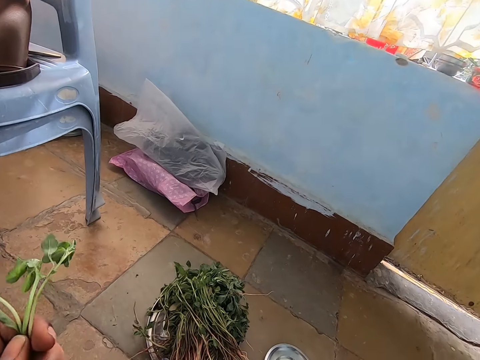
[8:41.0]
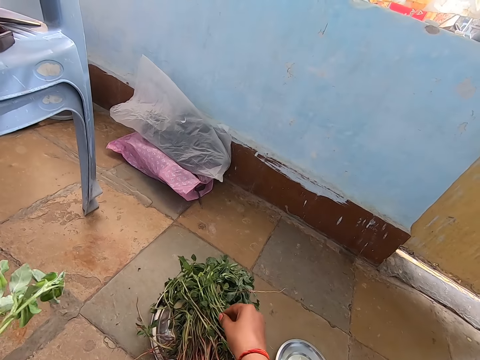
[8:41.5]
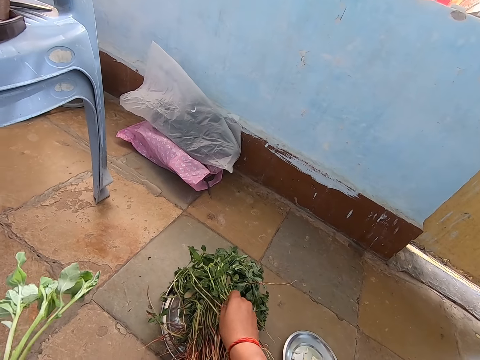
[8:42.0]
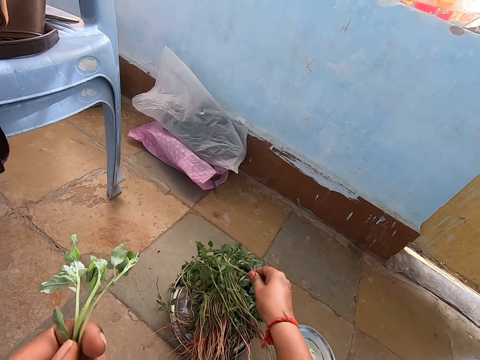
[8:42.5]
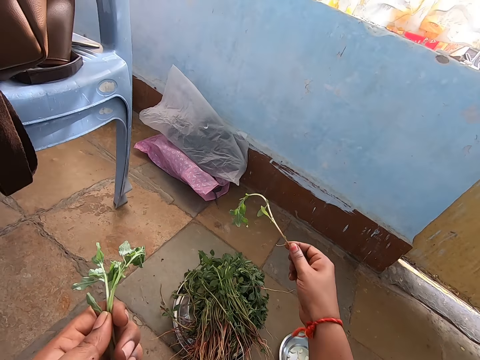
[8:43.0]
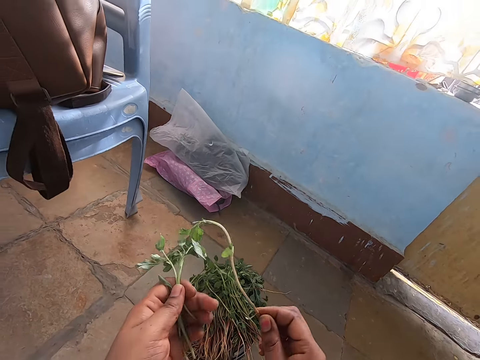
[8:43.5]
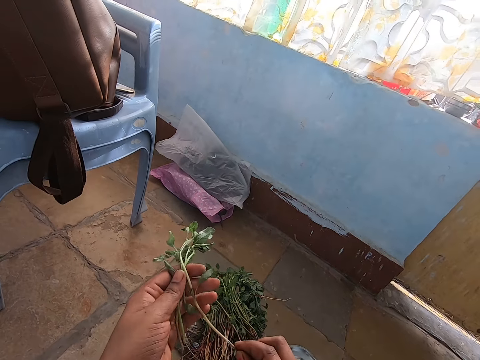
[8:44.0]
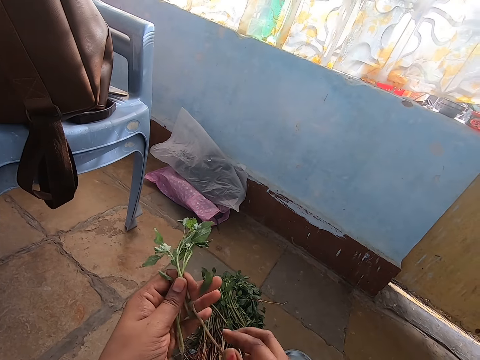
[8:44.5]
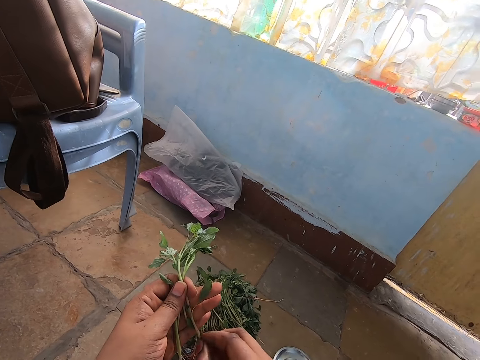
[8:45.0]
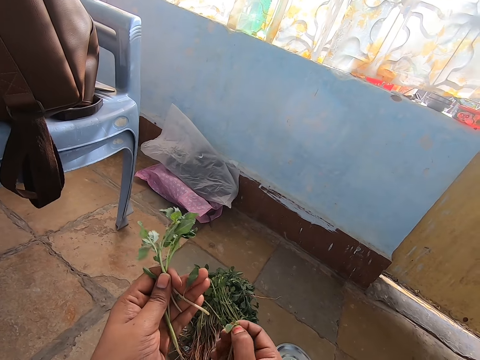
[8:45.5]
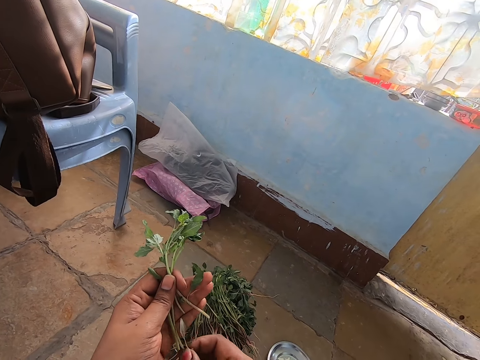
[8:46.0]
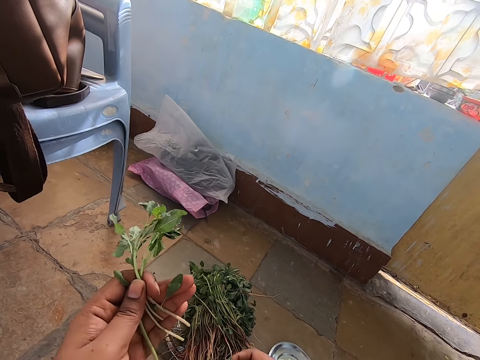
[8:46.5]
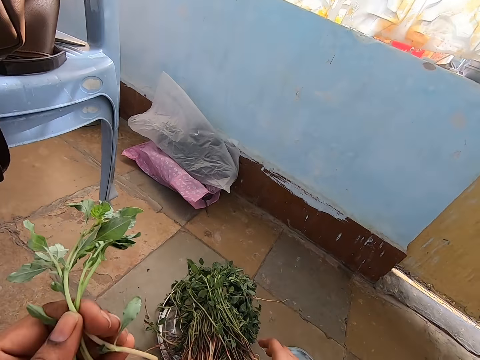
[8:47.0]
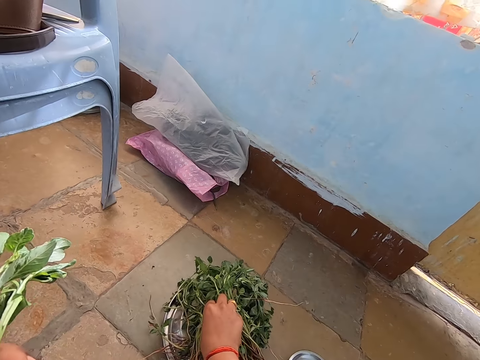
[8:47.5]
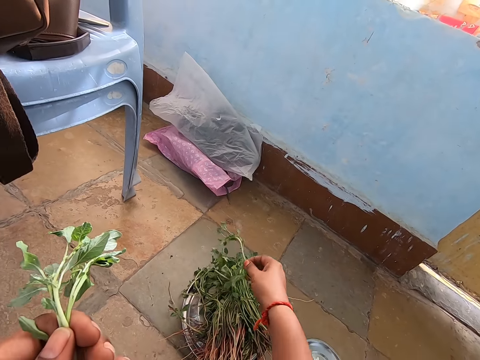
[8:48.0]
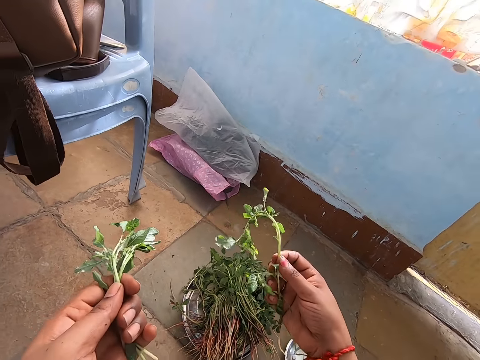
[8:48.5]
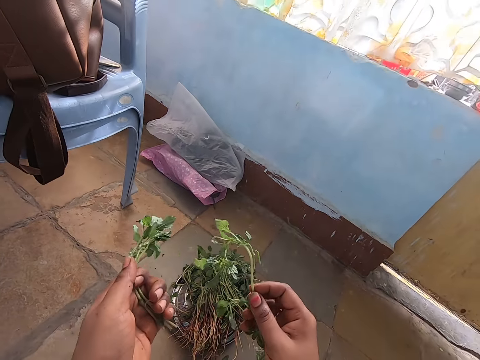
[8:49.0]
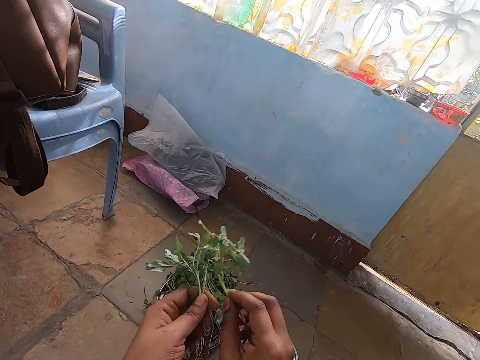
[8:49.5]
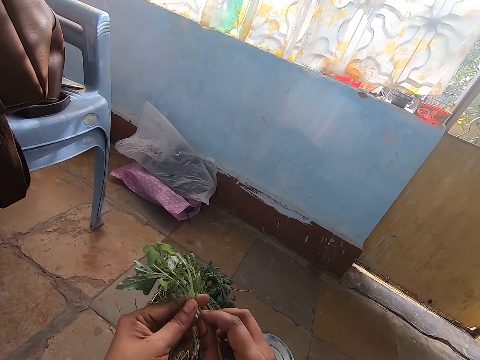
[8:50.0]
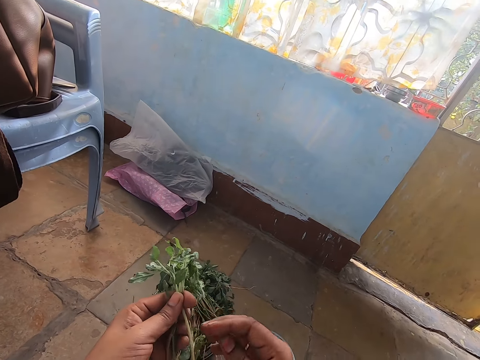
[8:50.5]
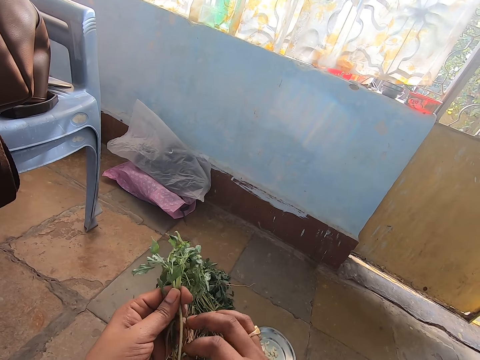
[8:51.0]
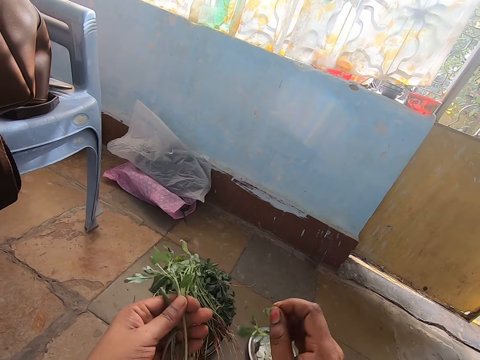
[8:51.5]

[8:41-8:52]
The camera wearer picks up a leaf stick from the tray on the floor with her right hand. She holds the leaf stick with her left hand. She cuts the stem off. She breaks the leaf stick with her right hand. She does so again. She picks up a leaf stick from the tray on the floor with her right hand. She holds the leaf stick with her left hand. She plucks a leaf from the leaf stick with her right hand.

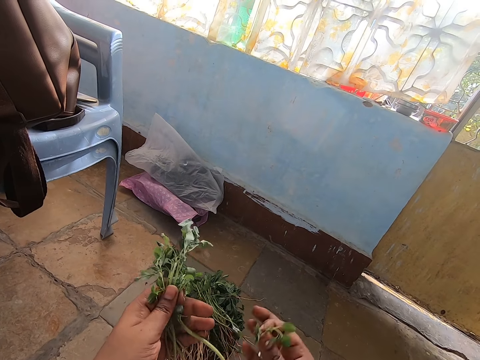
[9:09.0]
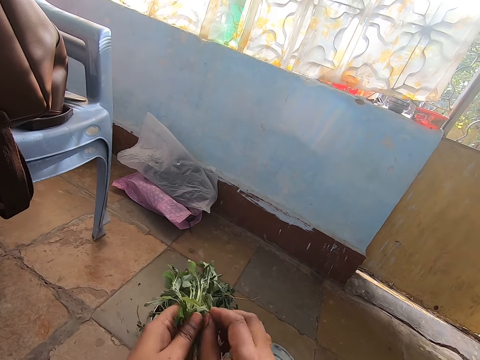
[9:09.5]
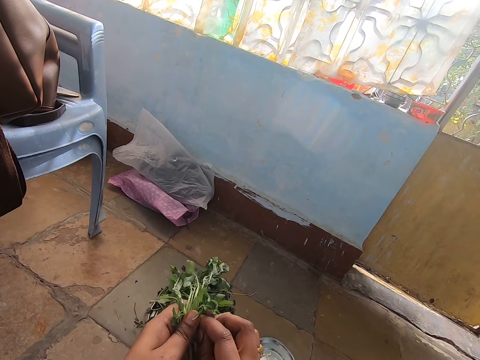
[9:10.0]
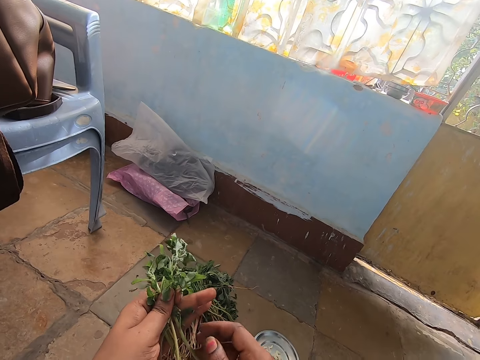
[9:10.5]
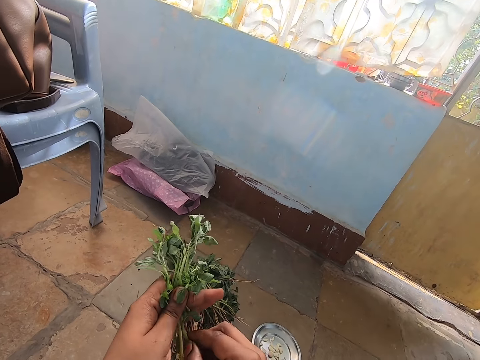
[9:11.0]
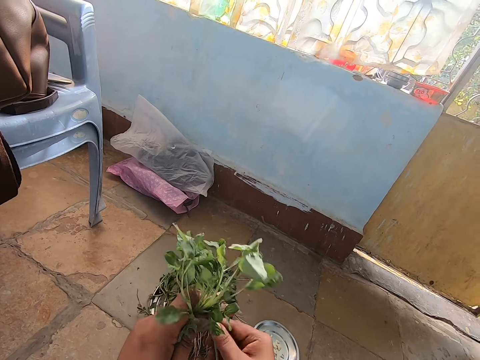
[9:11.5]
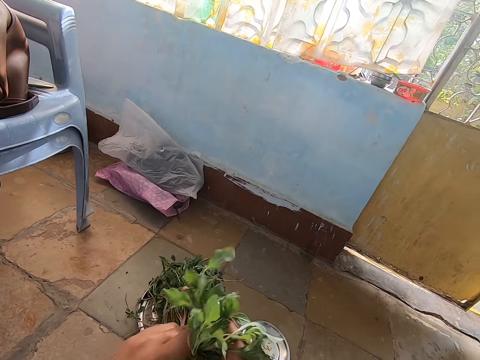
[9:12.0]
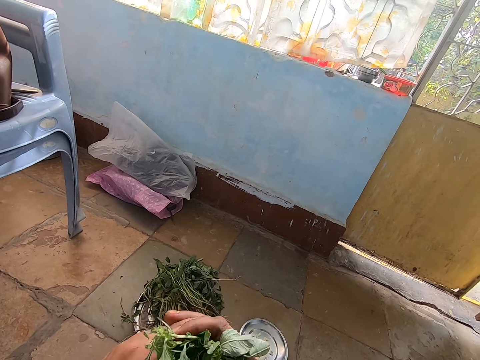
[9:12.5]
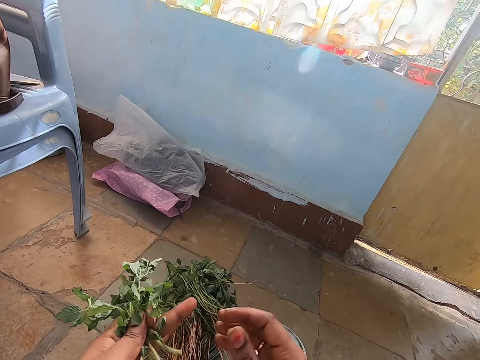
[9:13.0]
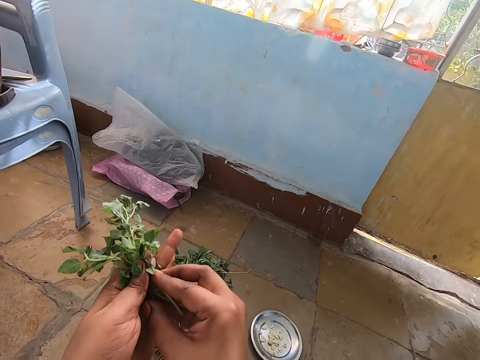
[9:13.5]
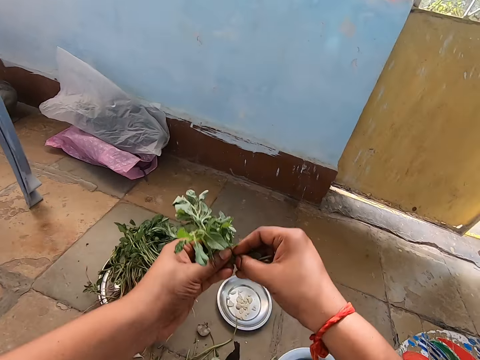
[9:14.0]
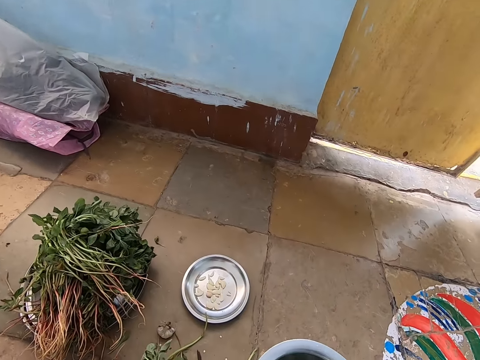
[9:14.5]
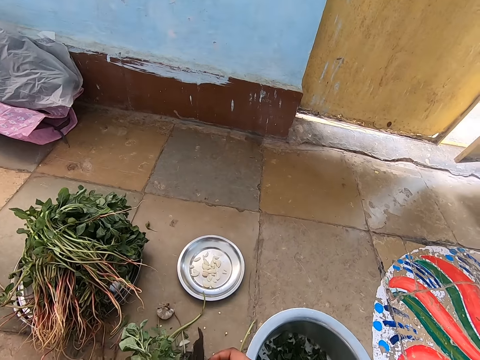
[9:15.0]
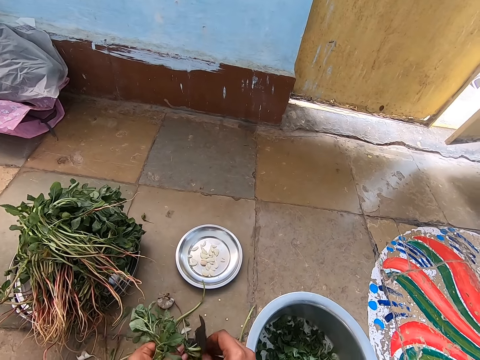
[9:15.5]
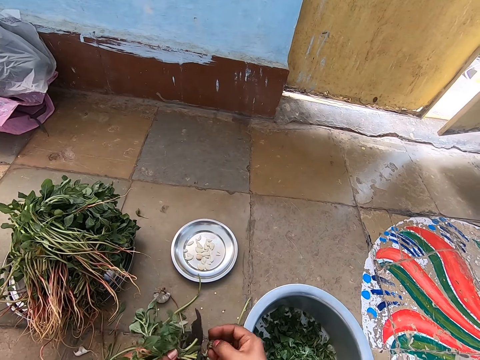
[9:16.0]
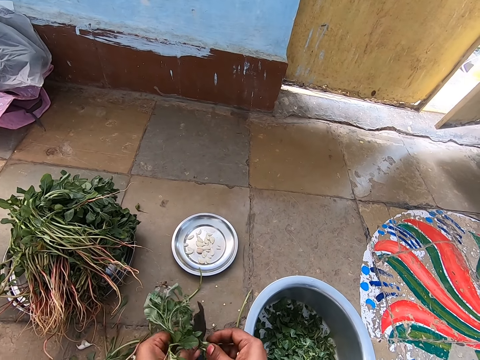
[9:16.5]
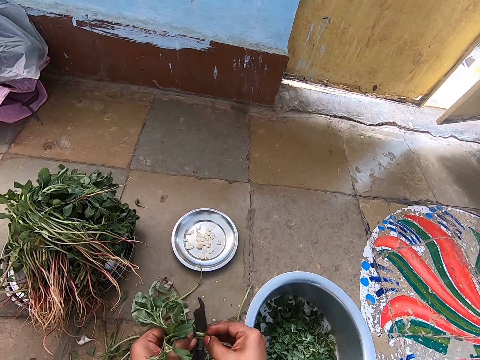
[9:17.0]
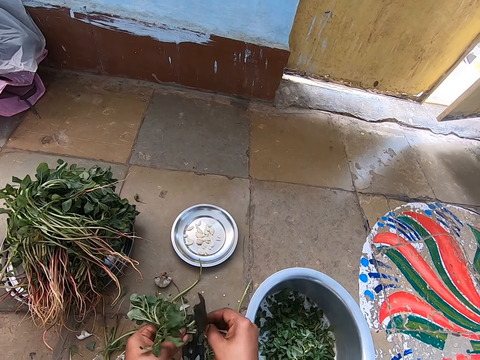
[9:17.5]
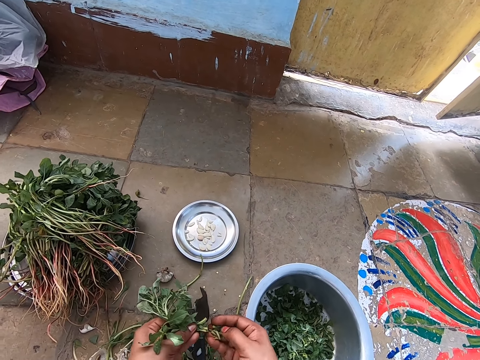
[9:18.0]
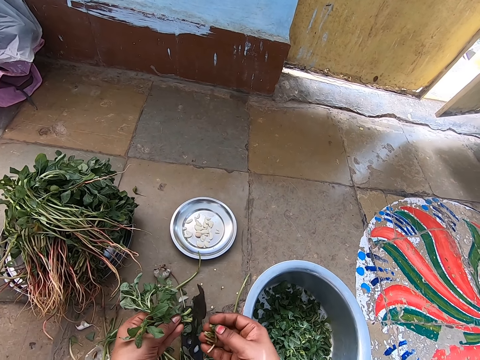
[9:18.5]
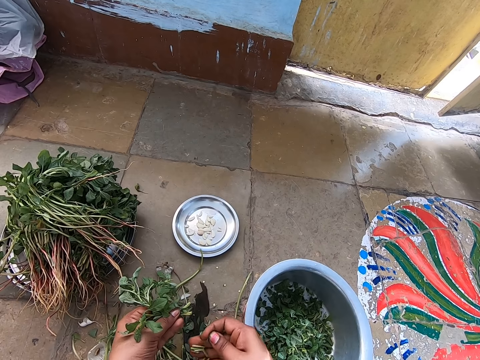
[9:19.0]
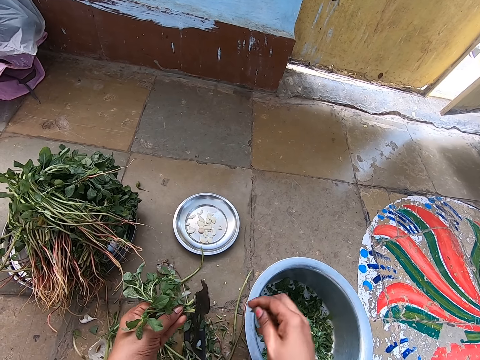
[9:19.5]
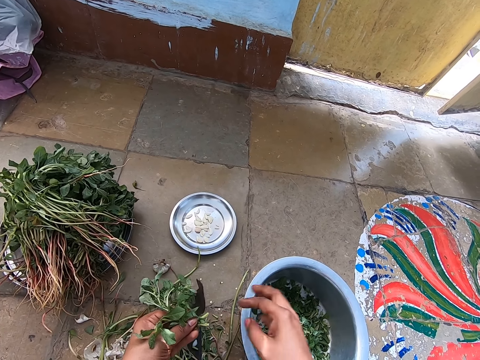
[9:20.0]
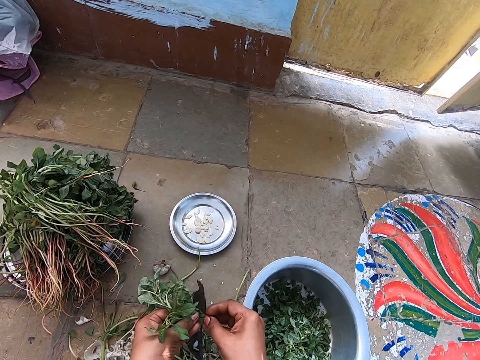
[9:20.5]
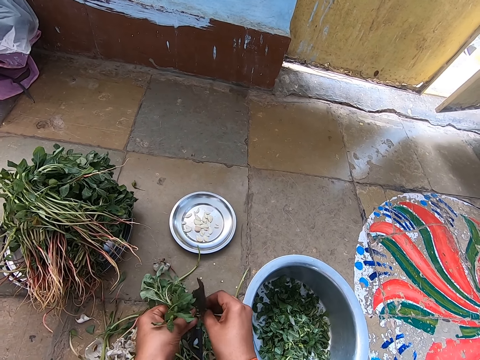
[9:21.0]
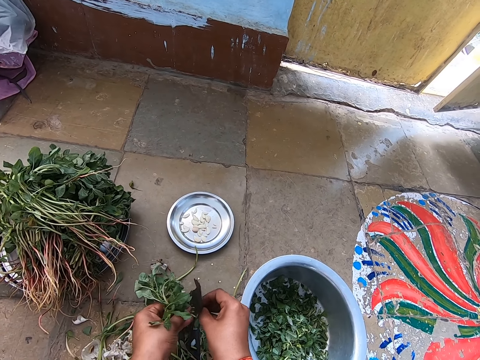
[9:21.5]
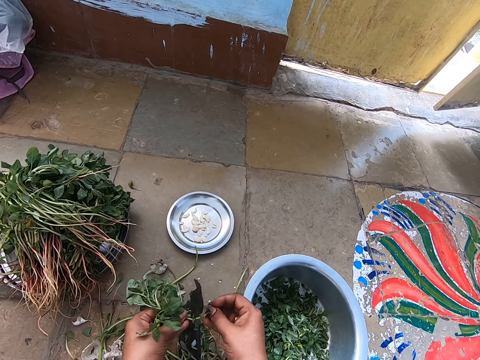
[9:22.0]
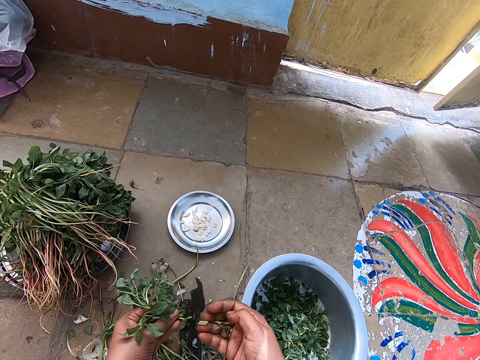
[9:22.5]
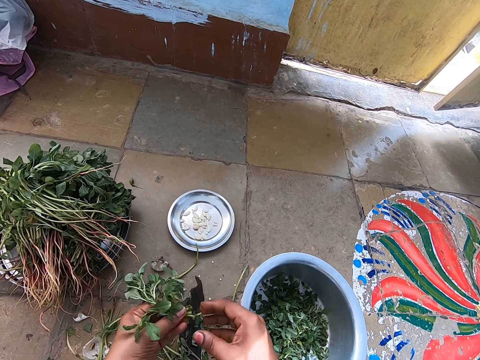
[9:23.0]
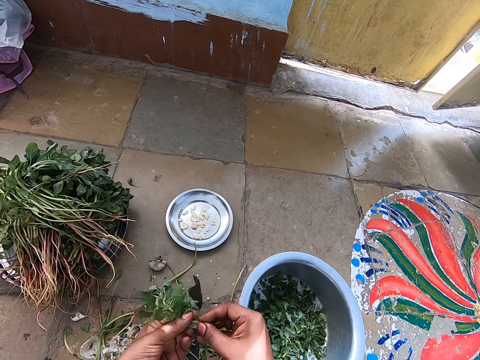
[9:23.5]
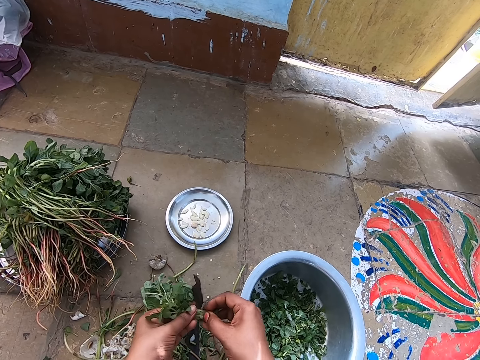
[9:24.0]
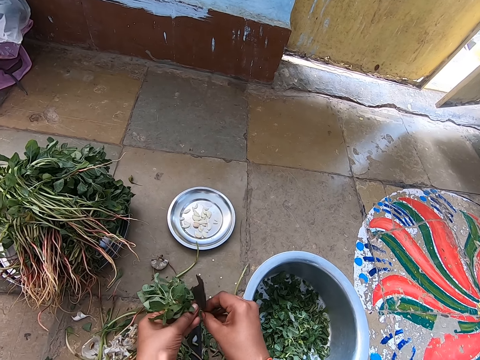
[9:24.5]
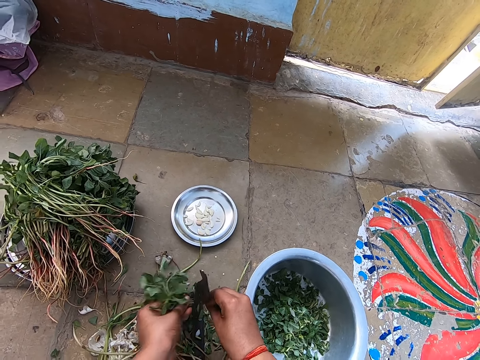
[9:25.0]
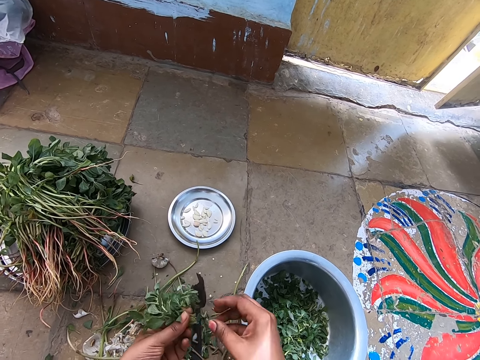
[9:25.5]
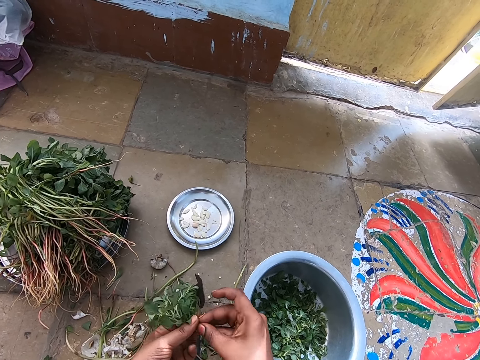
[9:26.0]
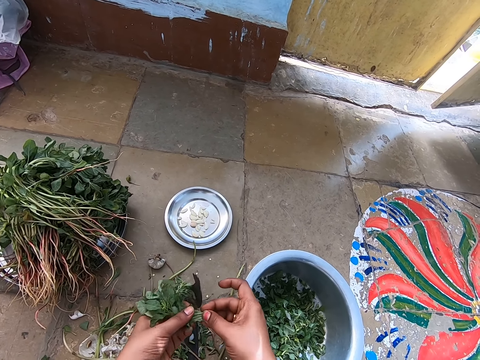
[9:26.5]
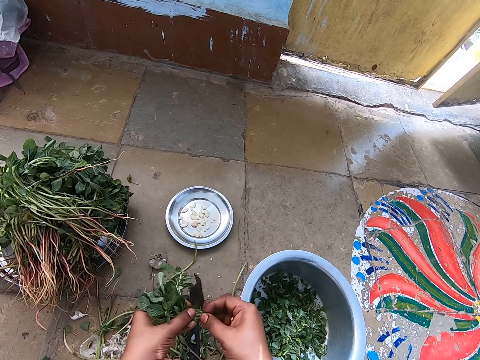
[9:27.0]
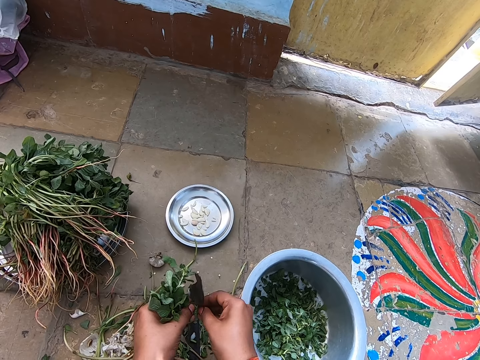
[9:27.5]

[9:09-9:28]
The camera wearer holds the leaf with her left hand. She cuts the stem off. She breaks the leaf stick with her right hand. She holds the vegetable leaves with both hands. She peels the vegetables. She drops the stems on the floor with her right hand. She drops the vegetables on the pot. She breaks the water spinach stems in her left hand with her right hand. She cuts the vegetables. She drops the stems on the floor with her right hand. She breaks the water spinach stems in her left hand with her right hand. She cuts the vegetables. She drops the stems on the floor with her right hand. She cuts the water spinach leaves with a boti on the floor with both hands.
